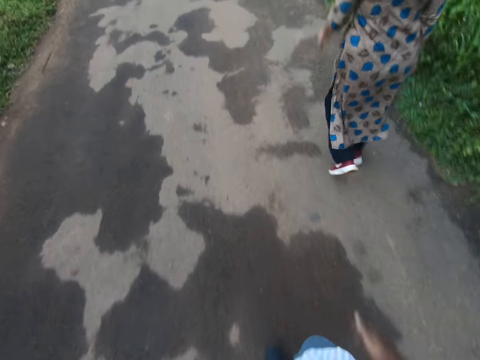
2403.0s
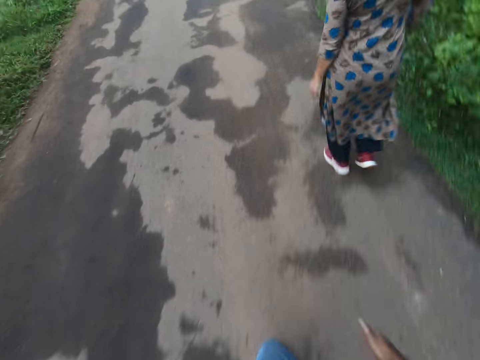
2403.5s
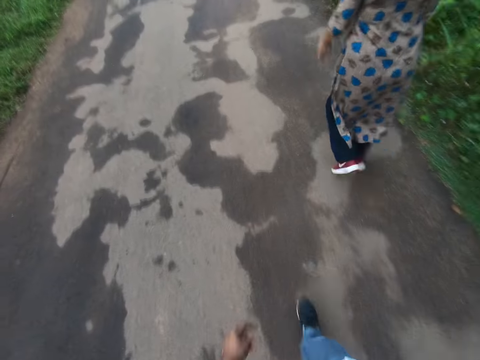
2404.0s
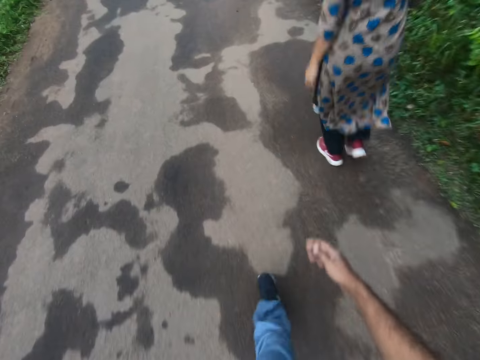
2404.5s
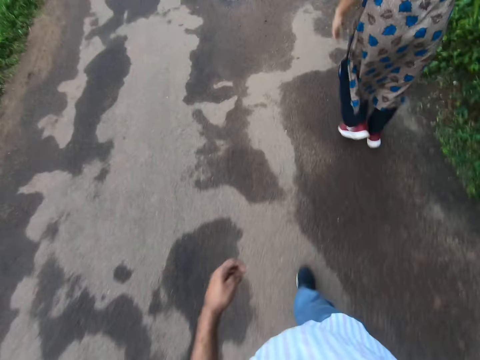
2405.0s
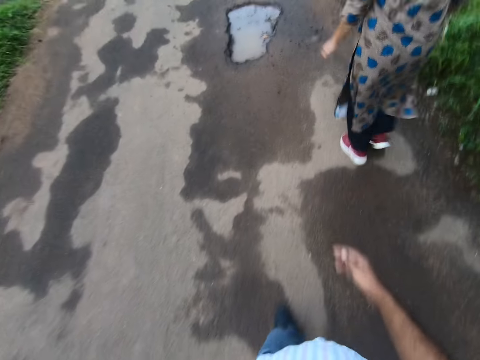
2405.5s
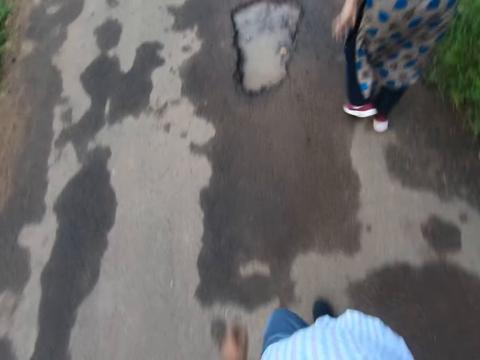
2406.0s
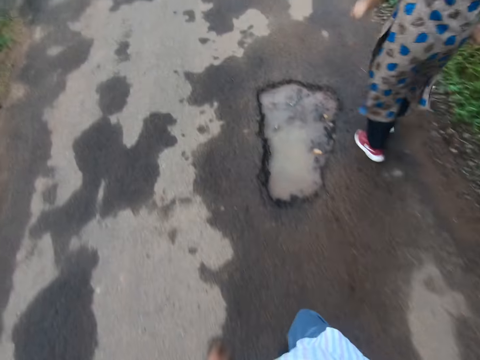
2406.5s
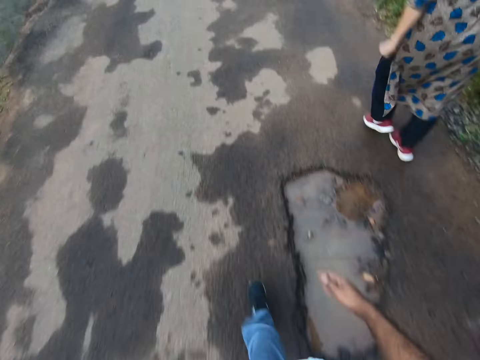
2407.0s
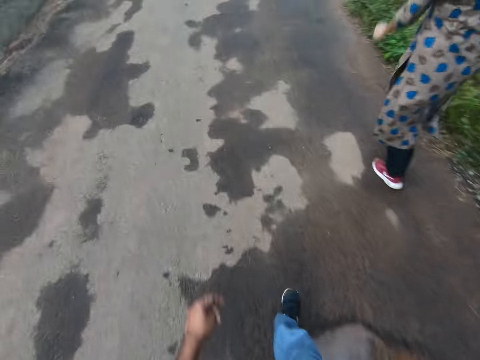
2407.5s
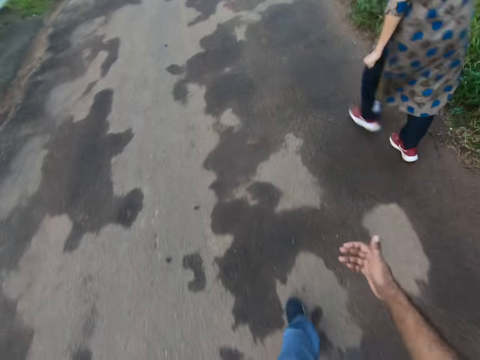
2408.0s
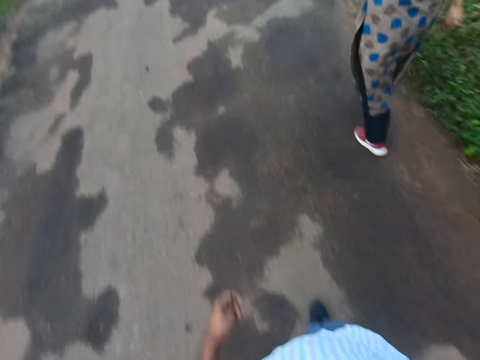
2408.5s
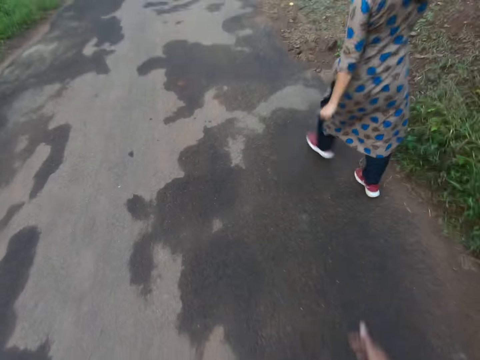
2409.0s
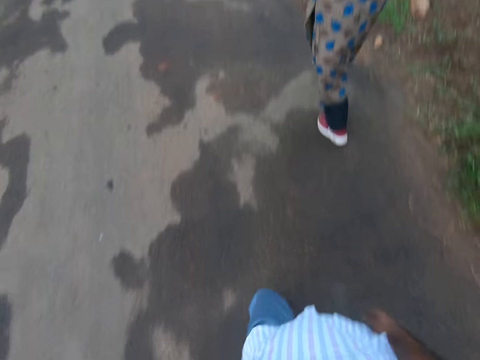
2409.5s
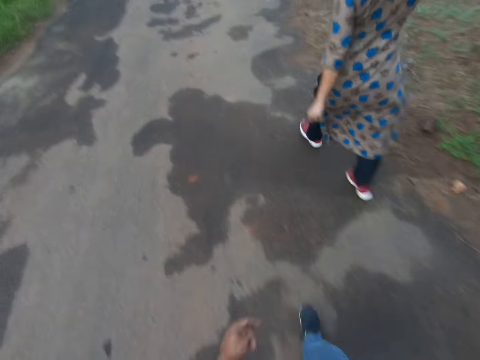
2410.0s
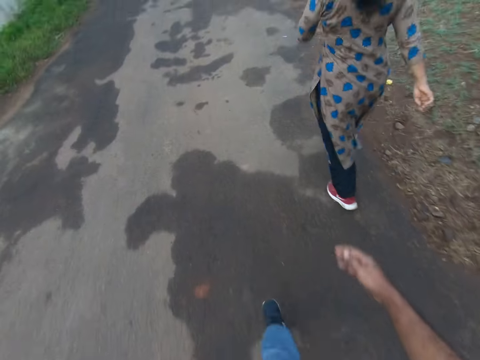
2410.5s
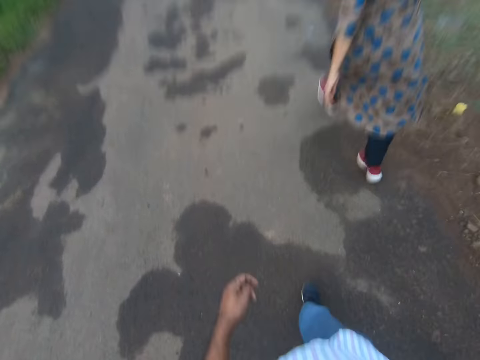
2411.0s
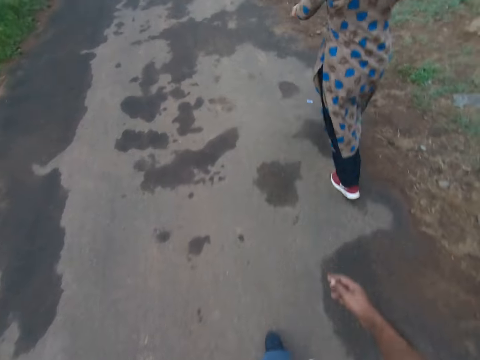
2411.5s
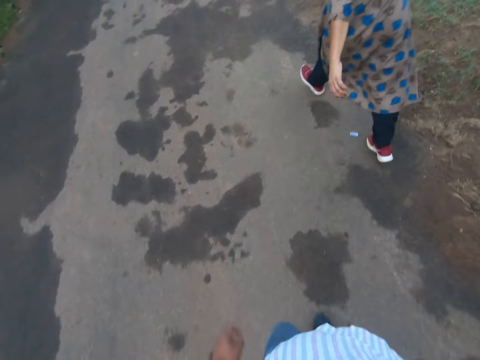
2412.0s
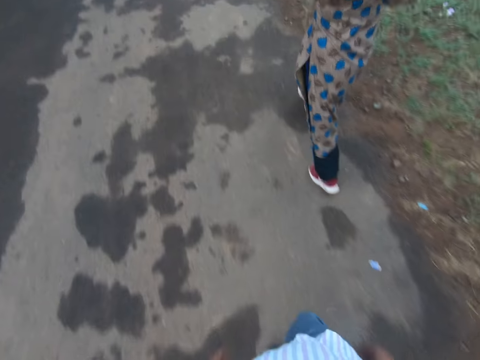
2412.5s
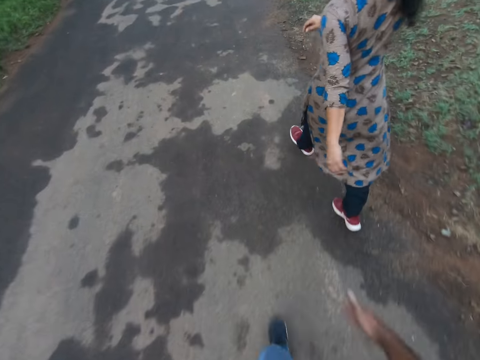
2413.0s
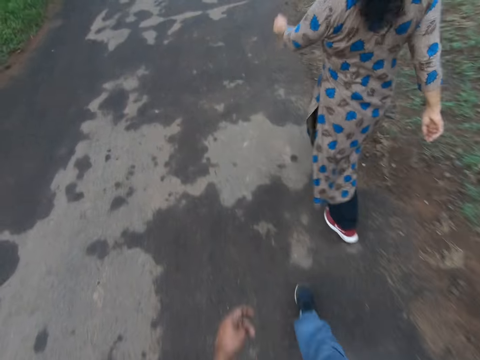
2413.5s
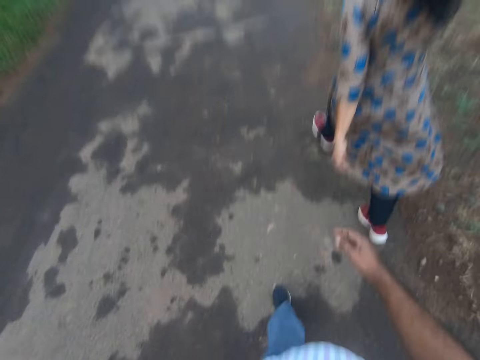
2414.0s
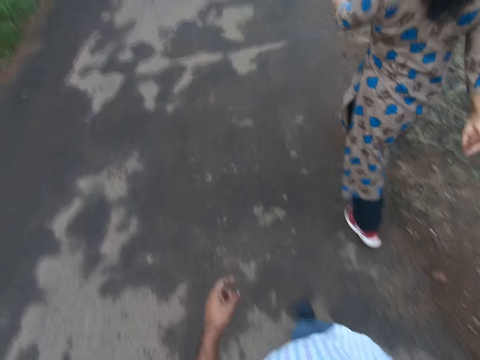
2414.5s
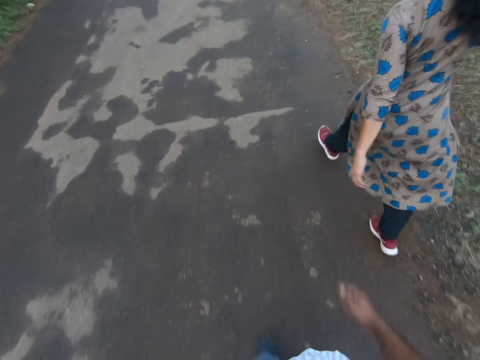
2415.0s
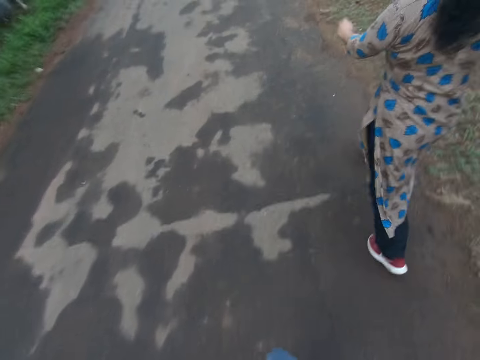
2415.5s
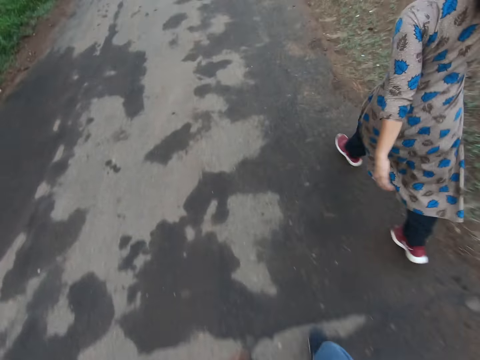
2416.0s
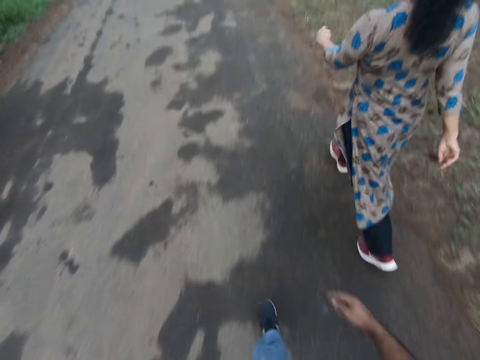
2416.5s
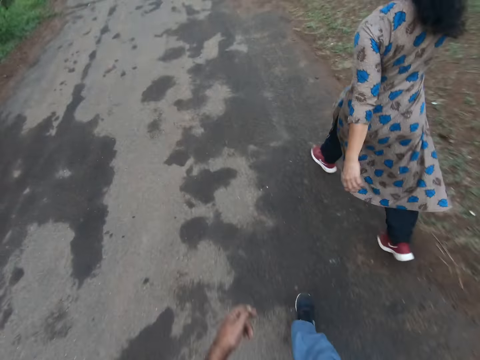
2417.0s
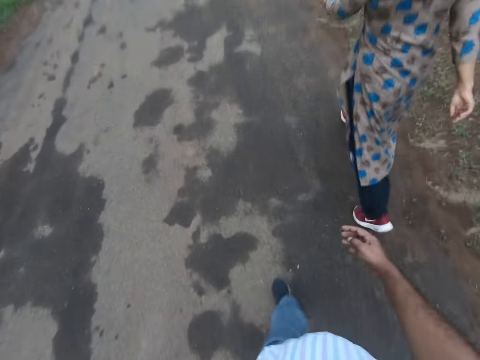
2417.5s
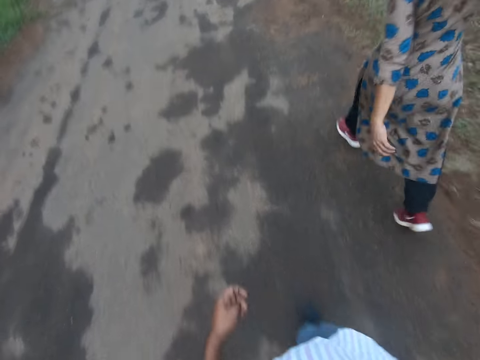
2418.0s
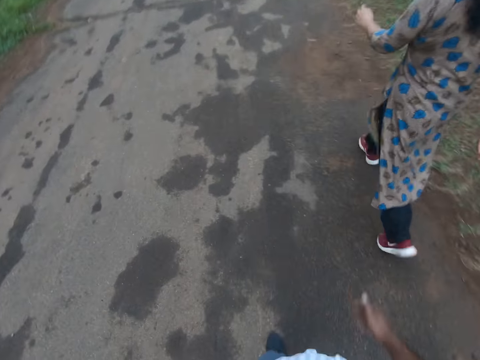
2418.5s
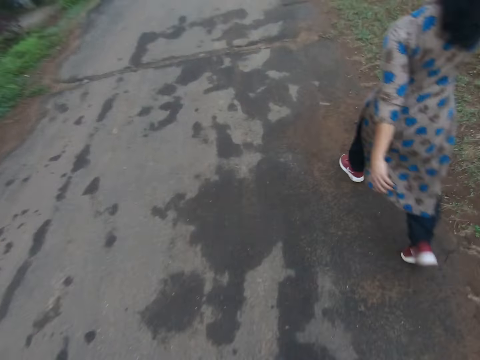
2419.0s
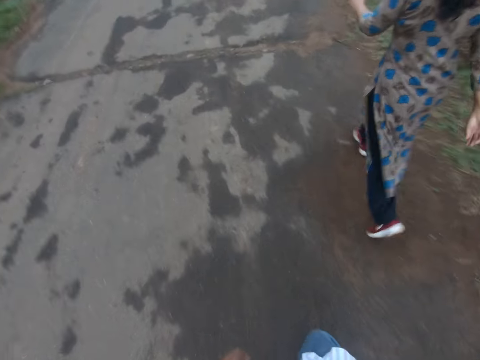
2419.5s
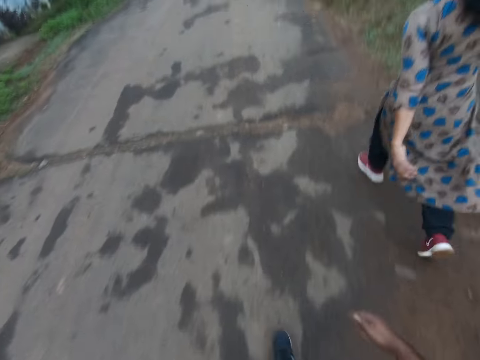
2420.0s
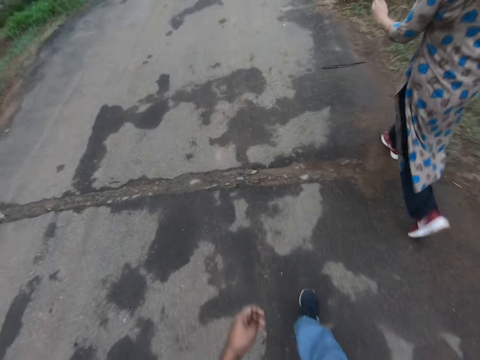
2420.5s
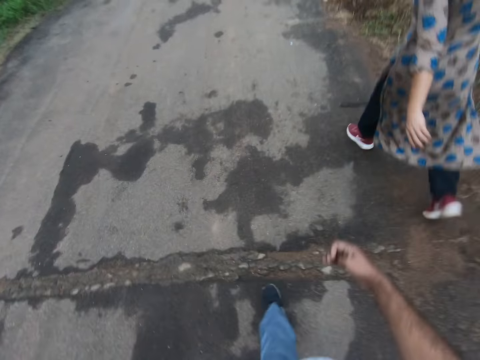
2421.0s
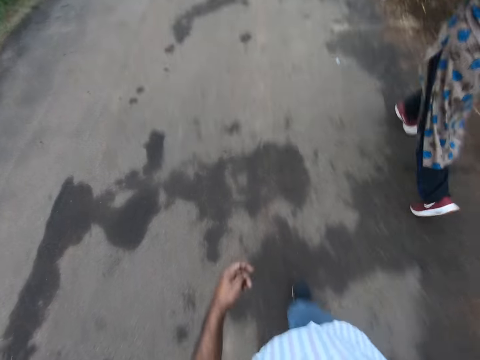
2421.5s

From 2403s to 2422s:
The camera wearer lowers his right hand. A woman talks to the camera wearer. The camera wearer interacts with the woman. He talks to the woman.

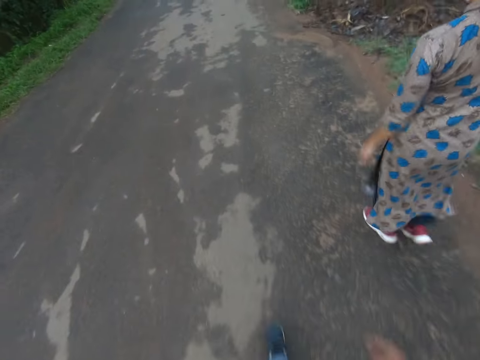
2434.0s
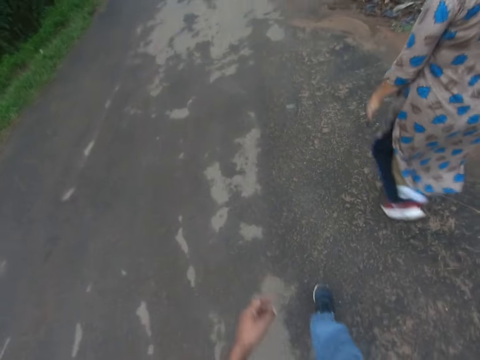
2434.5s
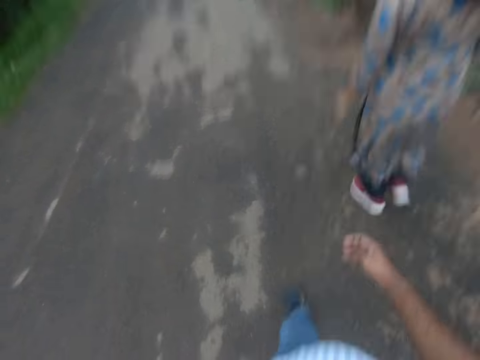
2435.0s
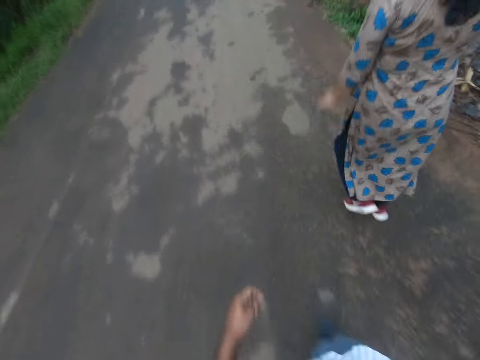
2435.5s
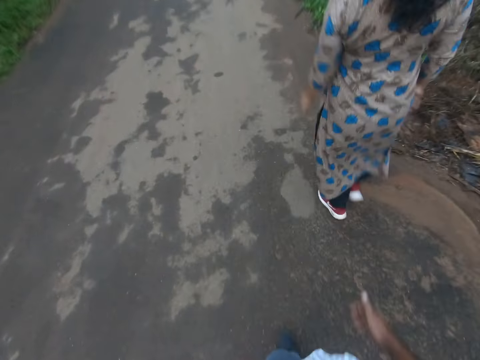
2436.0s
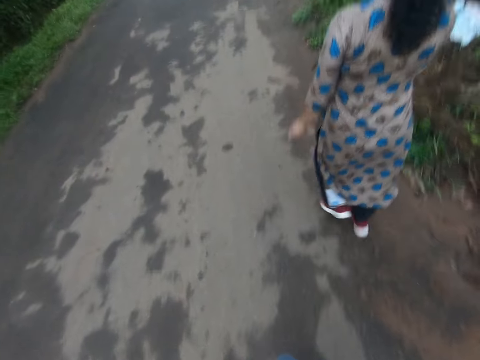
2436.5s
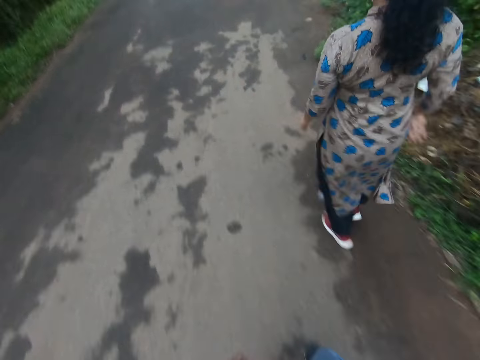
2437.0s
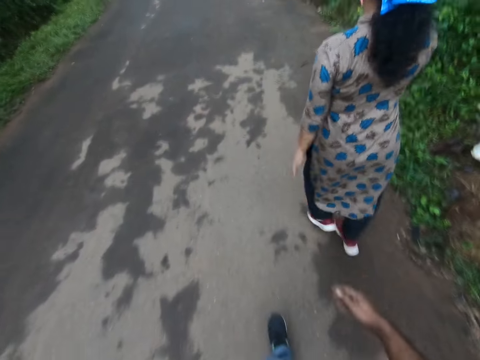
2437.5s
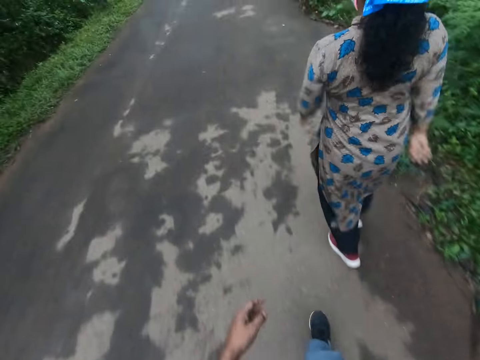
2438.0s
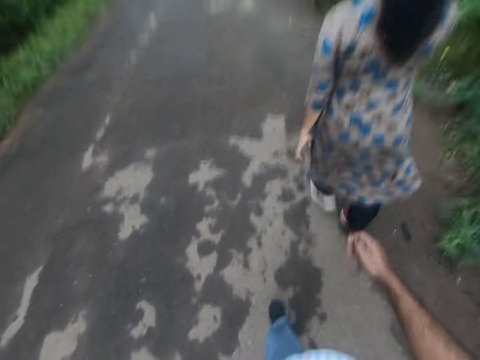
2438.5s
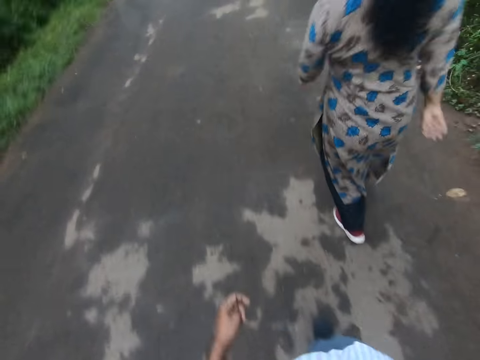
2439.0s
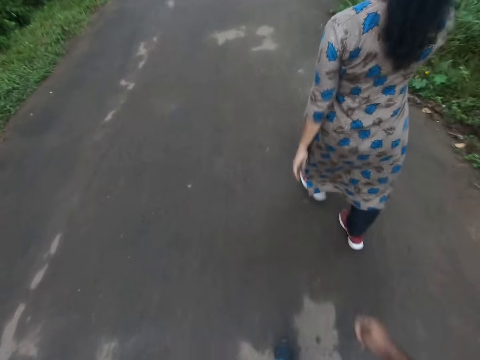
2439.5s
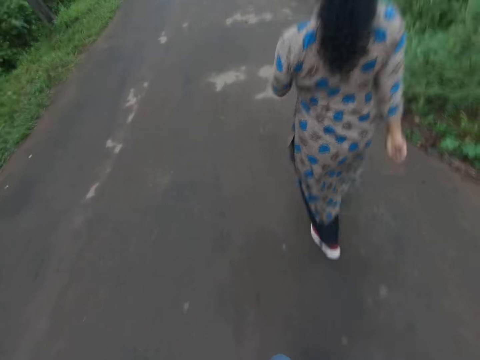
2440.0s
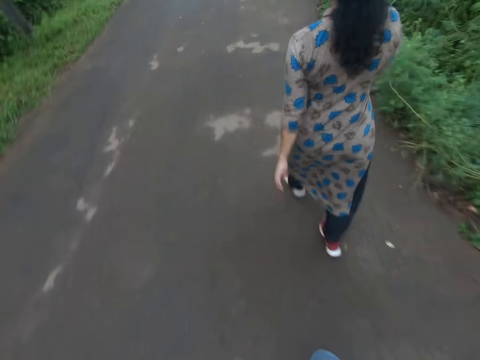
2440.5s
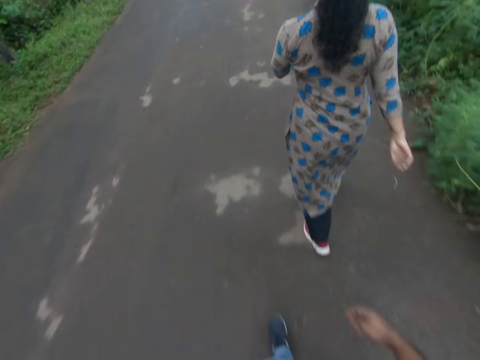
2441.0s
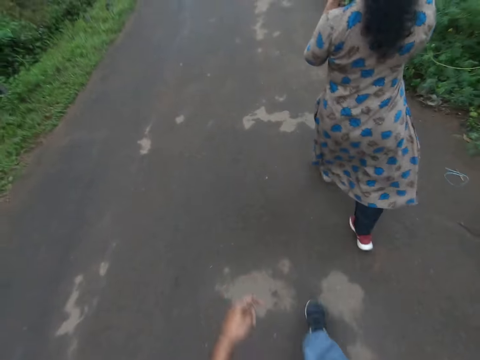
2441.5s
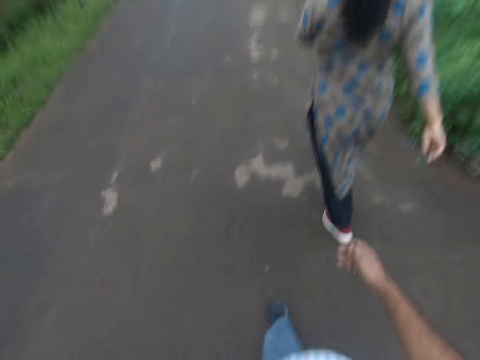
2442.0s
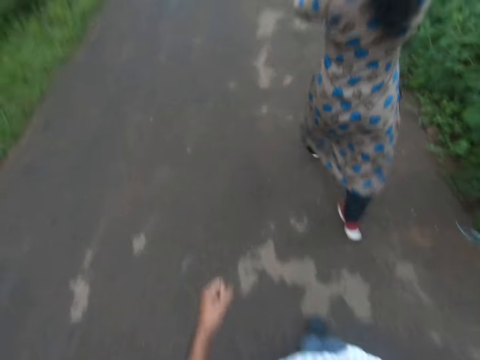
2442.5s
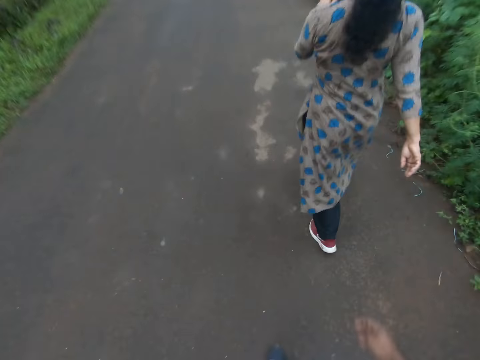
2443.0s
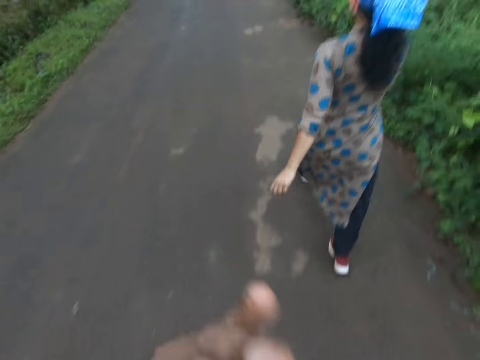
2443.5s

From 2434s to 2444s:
A woman talks to the camera wearer. The camera wearer talks to the woman. The woman talks to the camera wearer.
